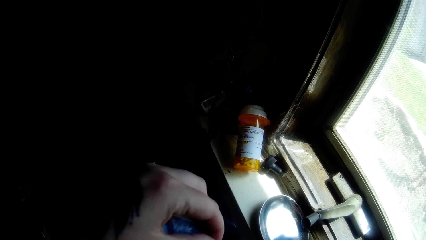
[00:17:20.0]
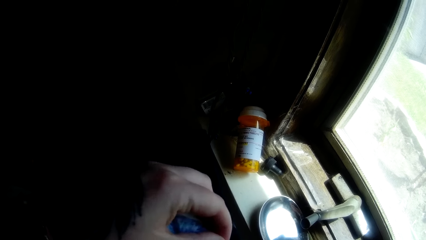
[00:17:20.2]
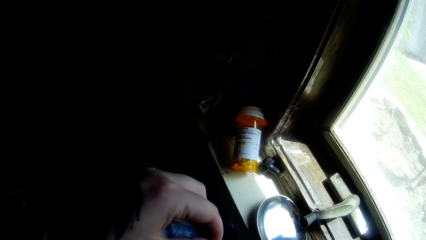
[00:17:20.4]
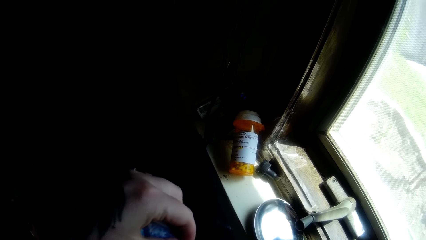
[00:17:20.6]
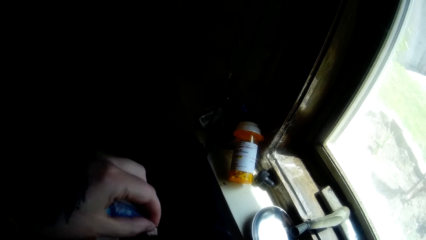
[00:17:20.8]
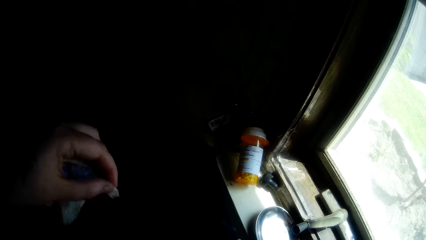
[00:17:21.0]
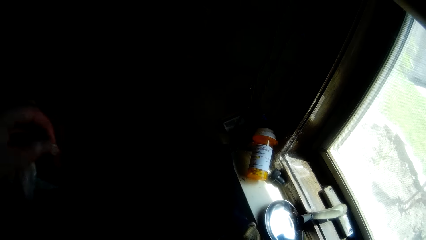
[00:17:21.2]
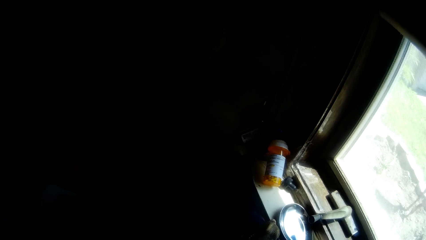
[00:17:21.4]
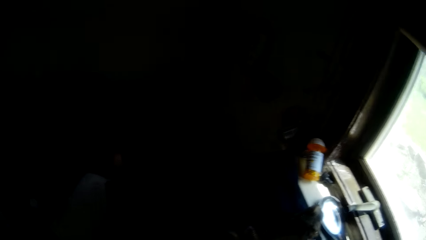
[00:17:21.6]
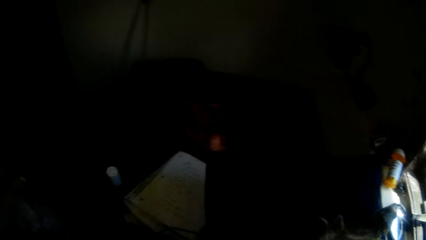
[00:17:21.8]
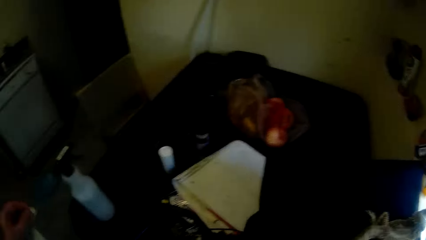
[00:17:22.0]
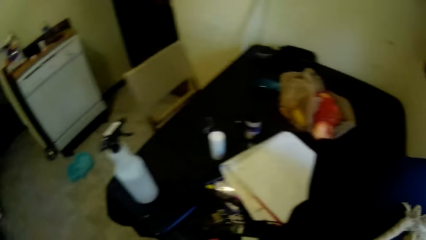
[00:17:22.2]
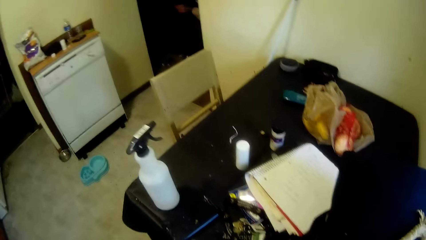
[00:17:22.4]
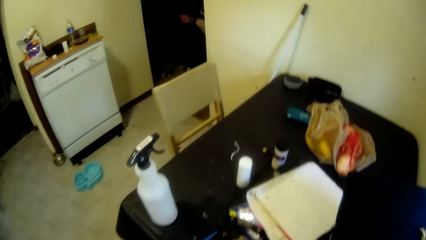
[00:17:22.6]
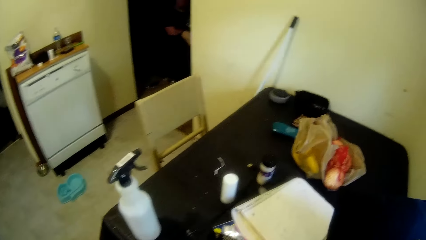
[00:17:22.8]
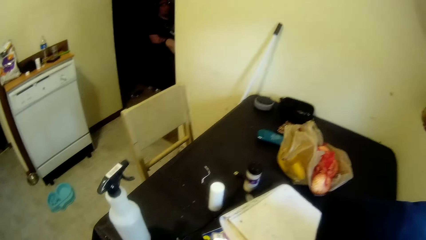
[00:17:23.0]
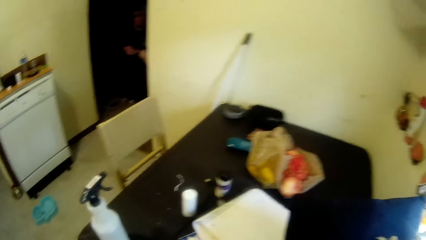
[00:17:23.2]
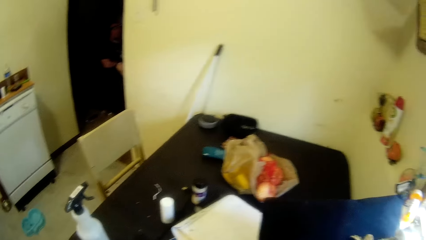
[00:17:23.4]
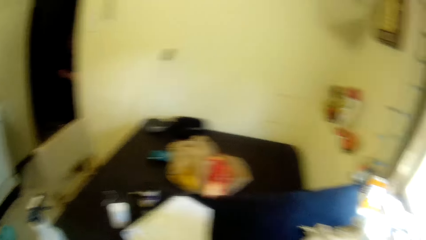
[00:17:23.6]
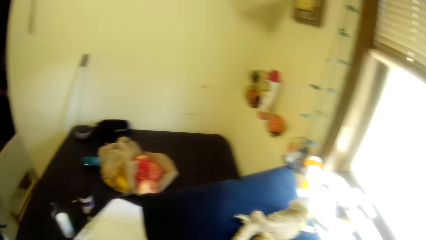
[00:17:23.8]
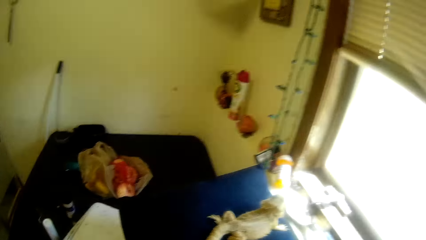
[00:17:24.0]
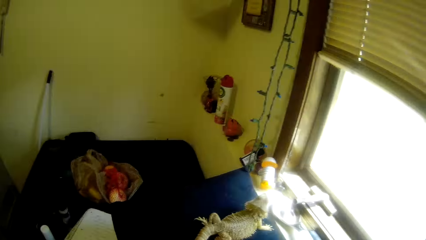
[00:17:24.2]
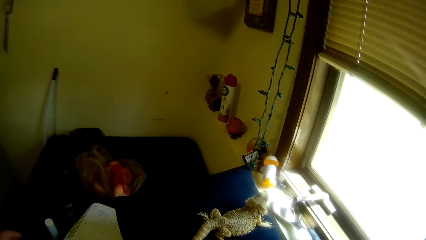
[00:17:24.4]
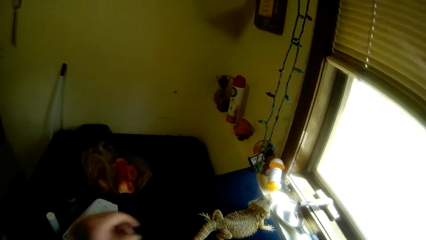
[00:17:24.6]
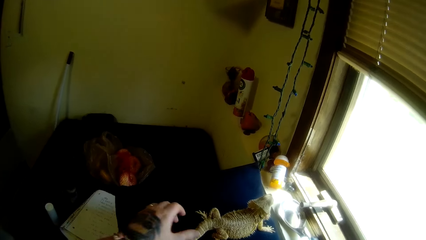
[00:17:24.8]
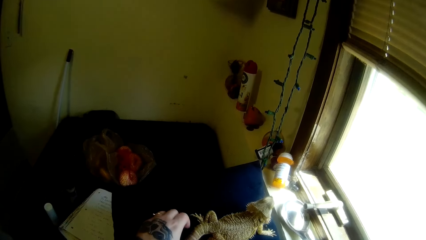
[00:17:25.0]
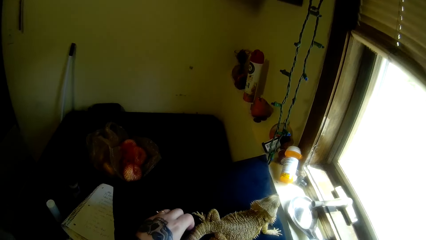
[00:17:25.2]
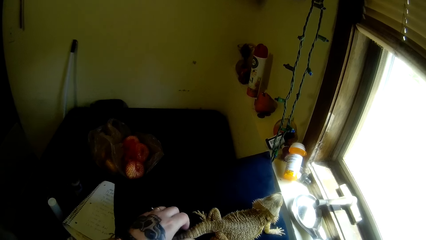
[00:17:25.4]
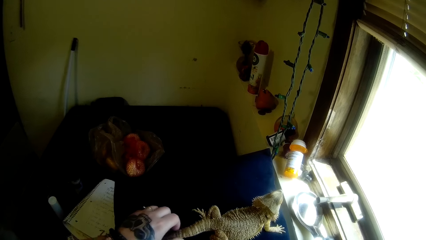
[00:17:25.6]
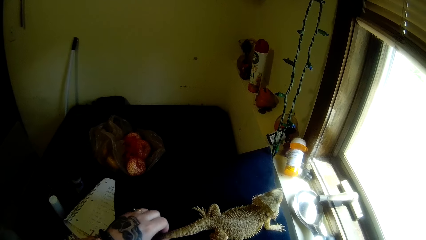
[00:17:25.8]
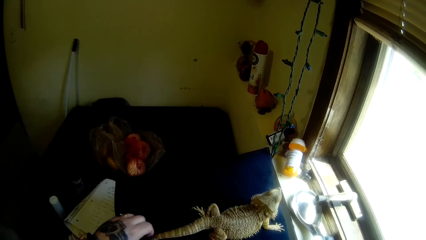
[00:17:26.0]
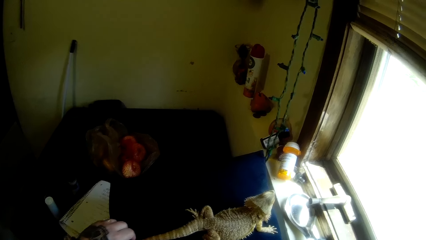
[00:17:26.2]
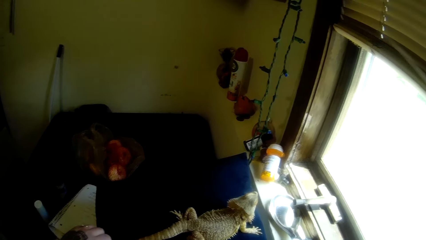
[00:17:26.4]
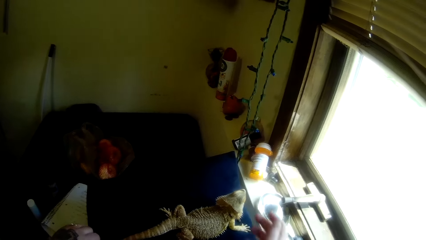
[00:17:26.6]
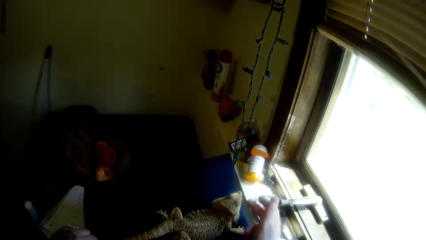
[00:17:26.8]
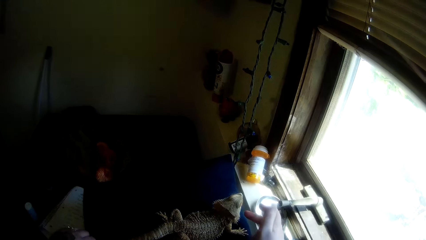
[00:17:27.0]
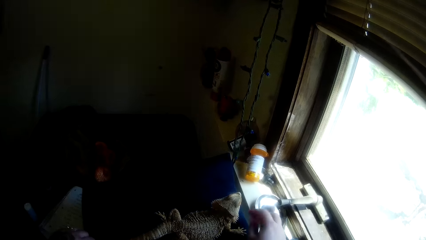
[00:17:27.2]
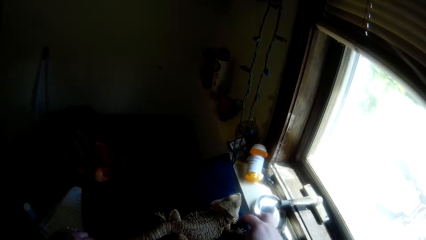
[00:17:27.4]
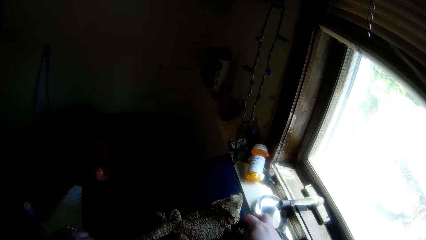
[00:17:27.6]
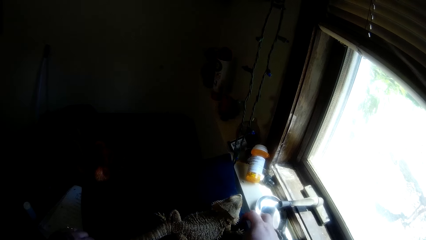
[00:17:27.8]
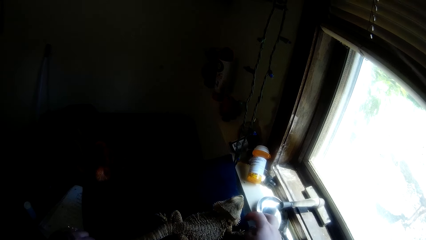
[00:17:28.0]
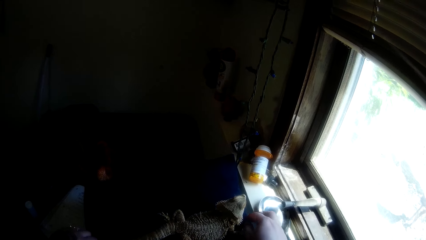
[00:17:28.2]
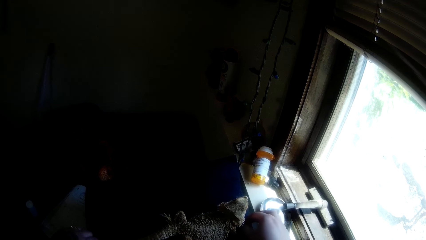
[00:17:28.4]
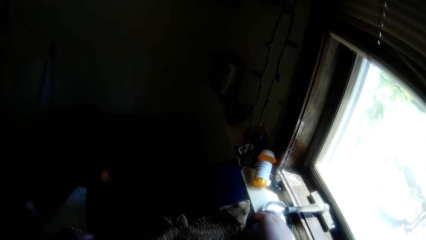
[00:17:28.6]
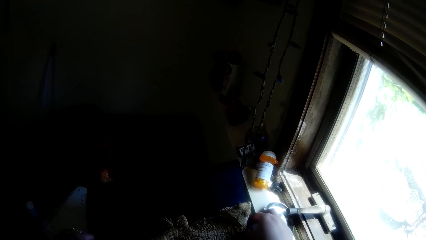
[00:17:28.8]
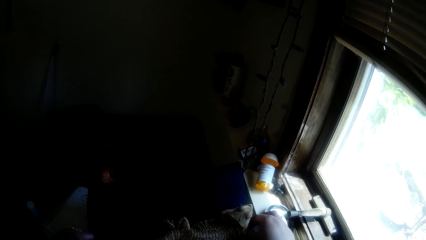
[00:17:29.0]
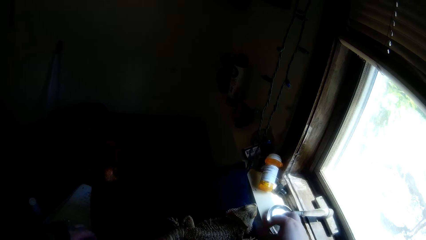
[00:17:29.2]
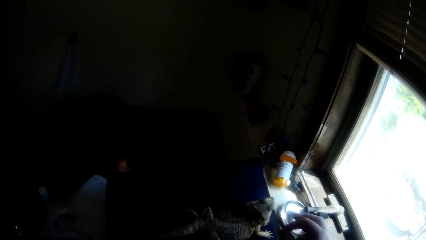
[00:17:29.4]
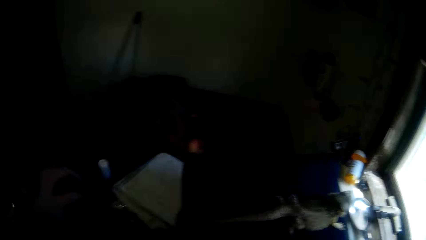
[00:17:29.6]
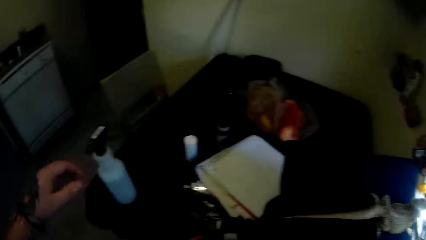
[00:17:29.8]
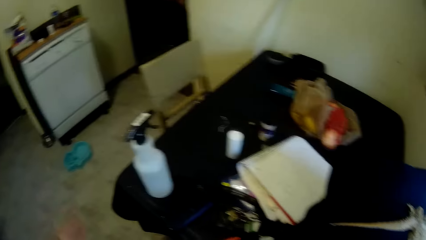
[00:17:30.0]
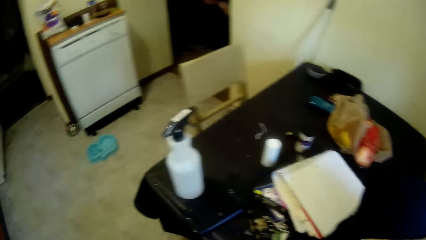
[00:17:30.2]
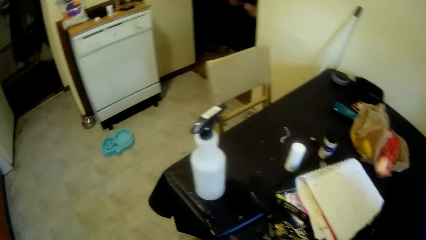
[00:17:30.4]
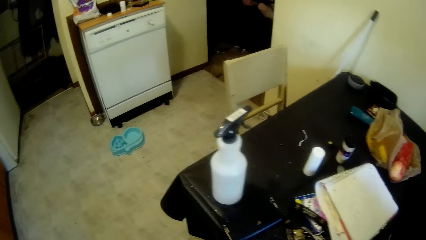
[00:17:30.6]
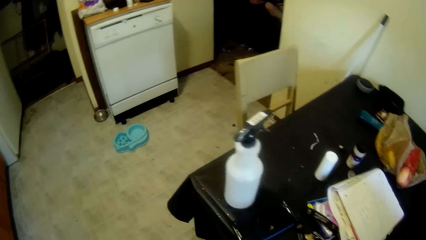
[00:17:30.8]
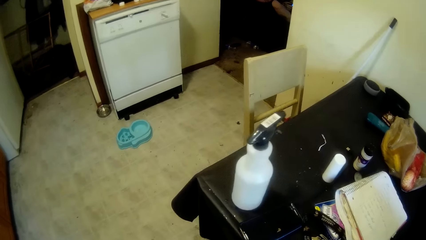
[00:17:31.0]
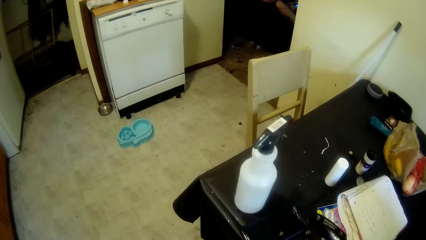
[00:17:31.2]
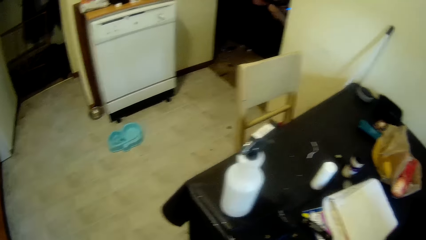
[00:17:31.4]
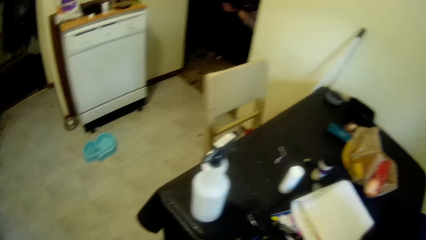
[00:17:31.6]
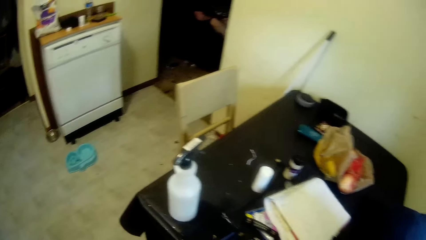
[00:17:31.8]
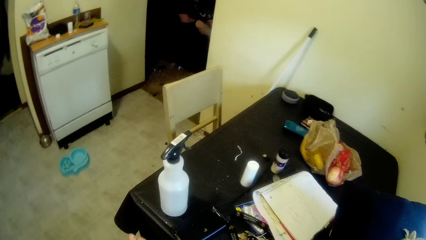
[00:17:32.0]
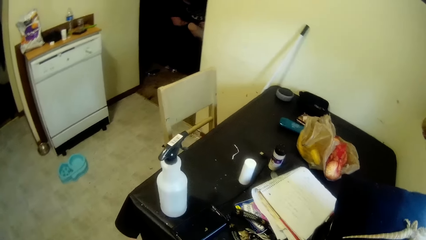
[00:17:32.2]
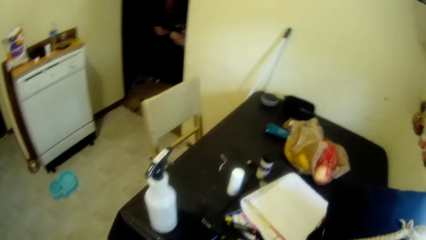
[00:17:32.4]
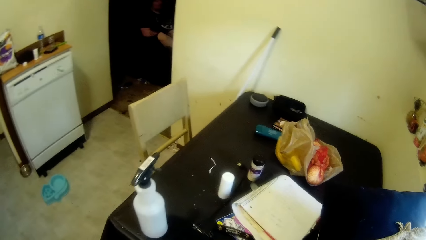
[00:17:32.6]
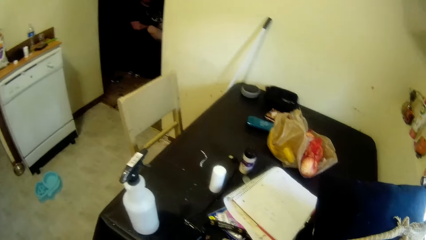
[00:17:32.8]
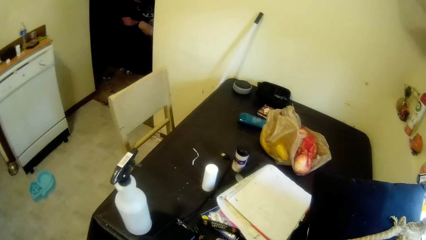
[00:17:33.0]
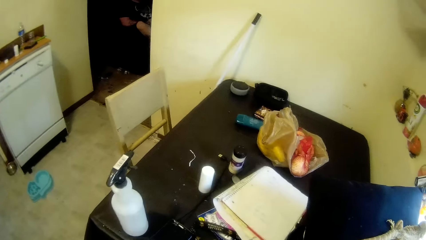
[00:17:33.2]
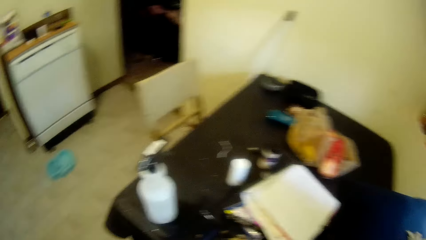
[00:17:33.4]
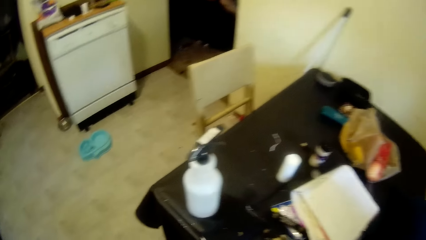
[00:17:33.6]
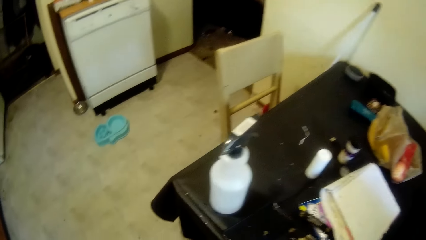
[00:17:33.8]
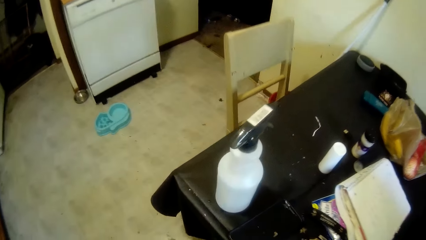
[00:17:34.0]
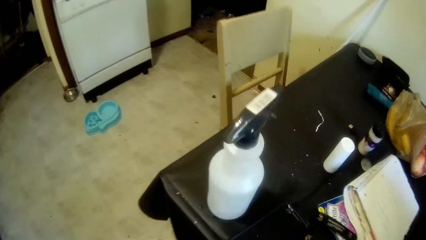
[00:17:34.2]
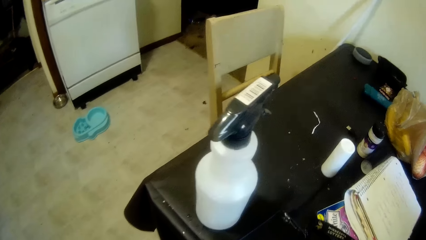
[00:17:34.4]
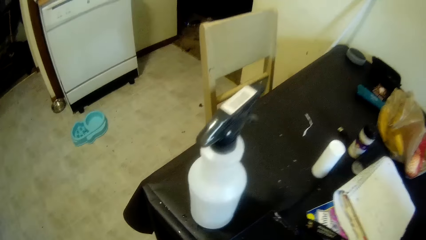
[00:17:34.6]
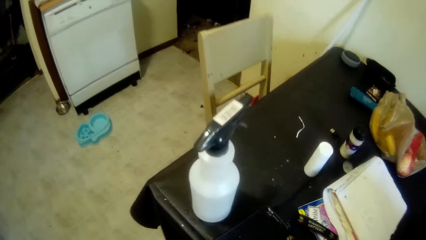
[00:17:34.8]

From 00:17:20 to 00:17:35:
The camera wearer looks around. A man sits on a chair. The camera wearer touches the tail of the pet. They move their hand around the pet, pick something on the table, and look around. The man sits on the chair.
